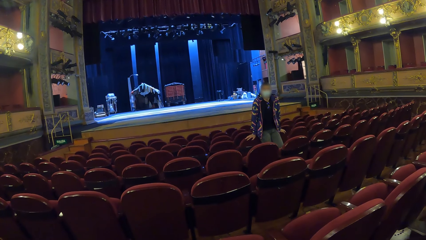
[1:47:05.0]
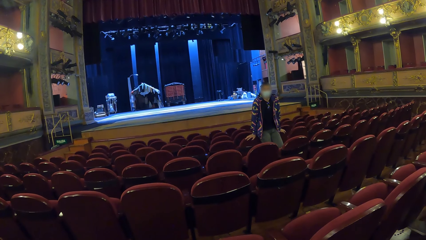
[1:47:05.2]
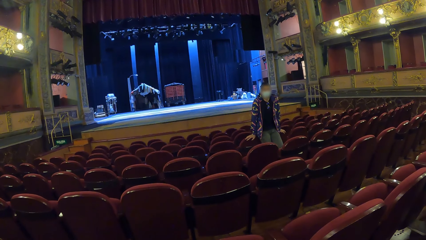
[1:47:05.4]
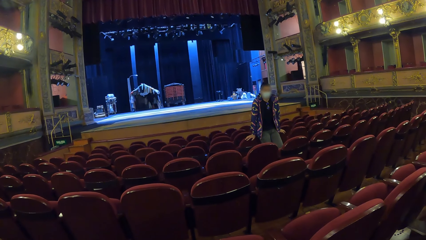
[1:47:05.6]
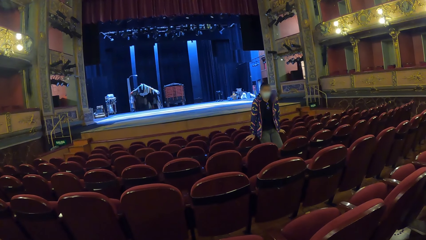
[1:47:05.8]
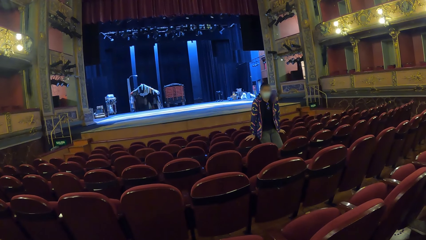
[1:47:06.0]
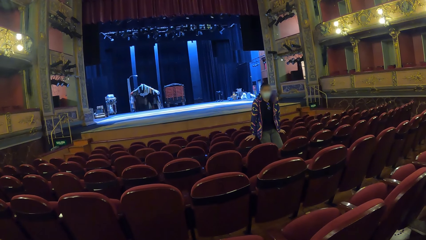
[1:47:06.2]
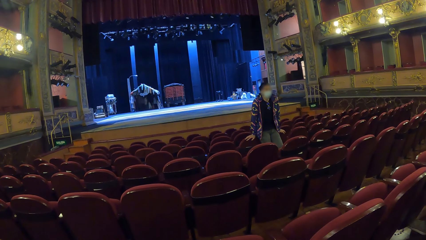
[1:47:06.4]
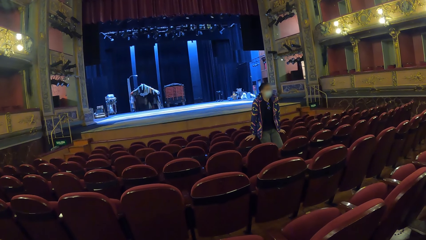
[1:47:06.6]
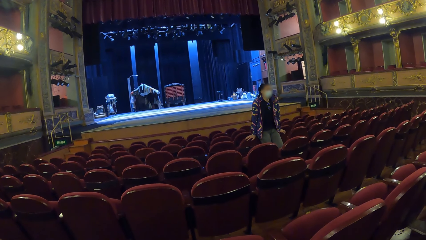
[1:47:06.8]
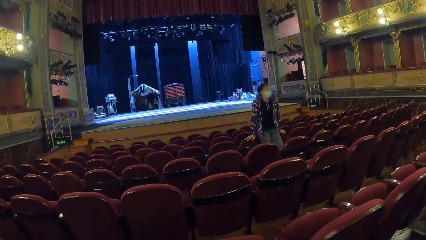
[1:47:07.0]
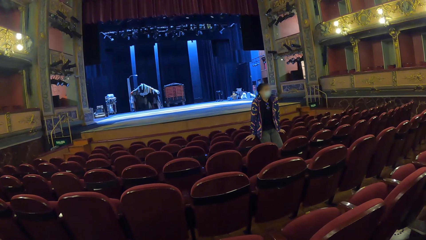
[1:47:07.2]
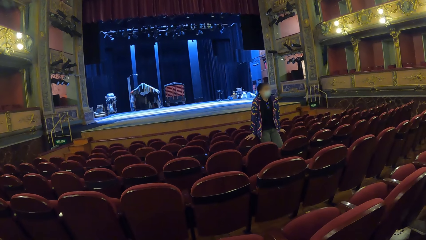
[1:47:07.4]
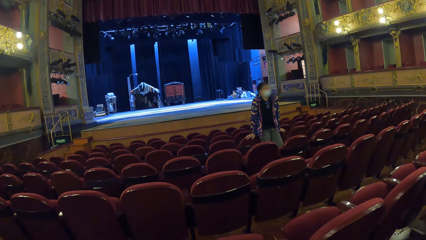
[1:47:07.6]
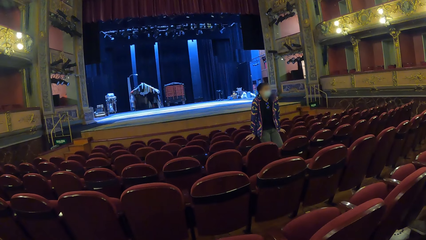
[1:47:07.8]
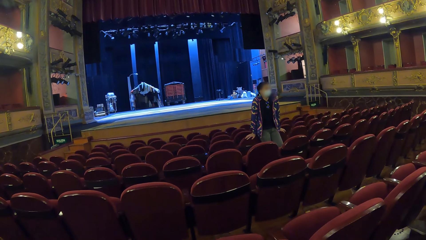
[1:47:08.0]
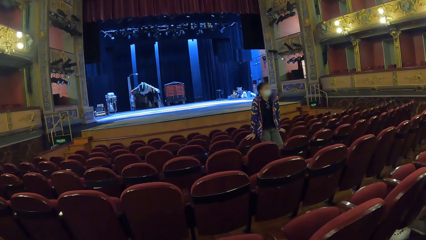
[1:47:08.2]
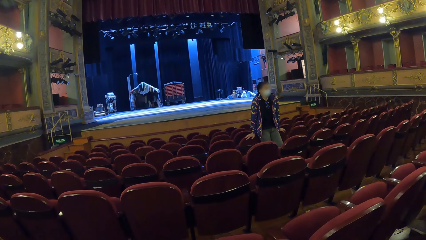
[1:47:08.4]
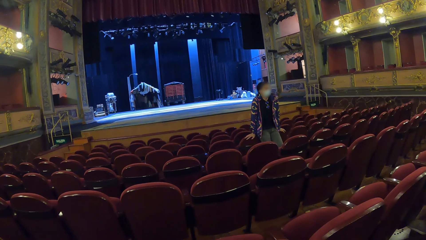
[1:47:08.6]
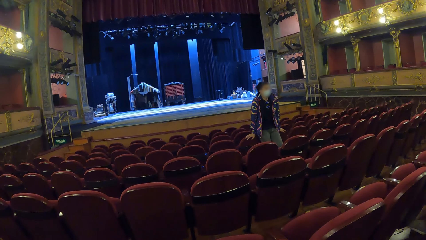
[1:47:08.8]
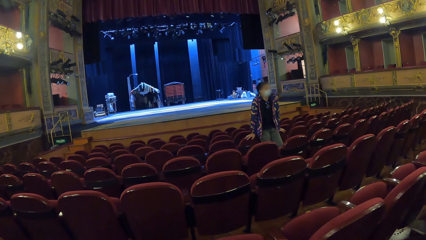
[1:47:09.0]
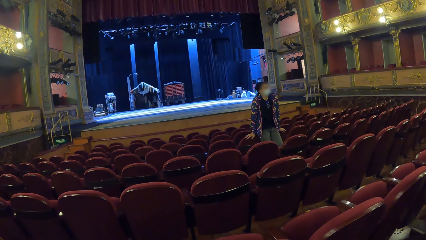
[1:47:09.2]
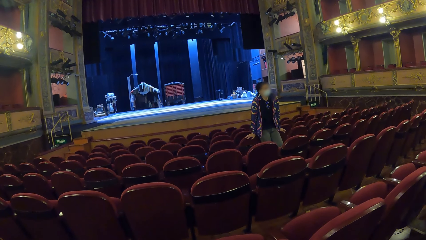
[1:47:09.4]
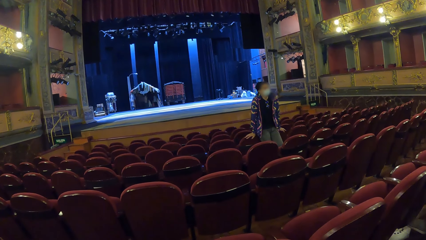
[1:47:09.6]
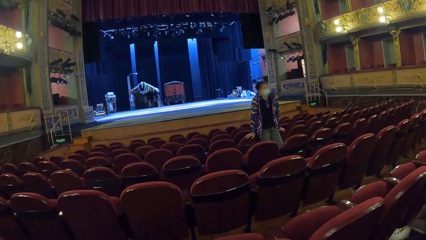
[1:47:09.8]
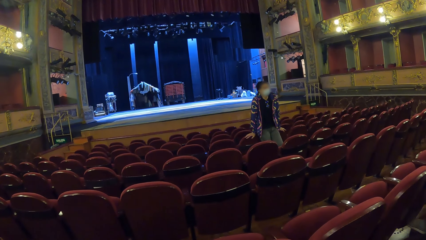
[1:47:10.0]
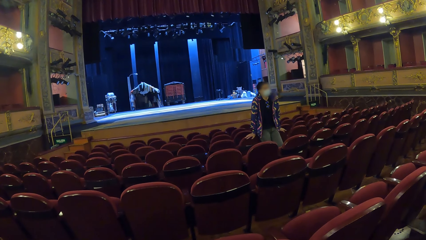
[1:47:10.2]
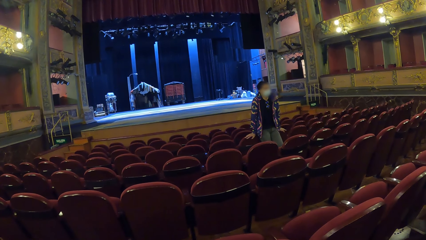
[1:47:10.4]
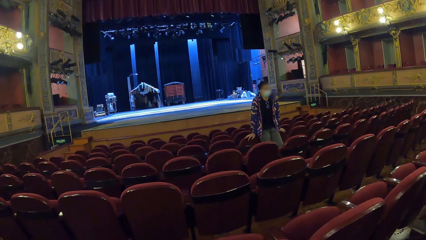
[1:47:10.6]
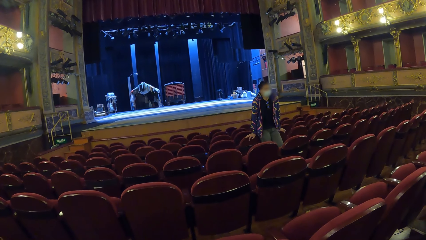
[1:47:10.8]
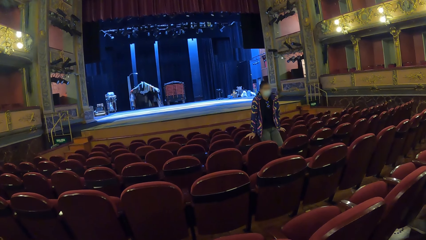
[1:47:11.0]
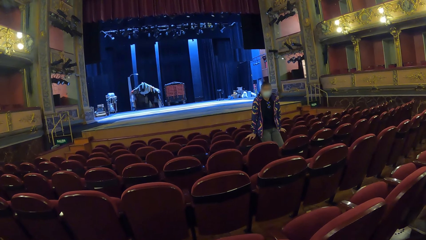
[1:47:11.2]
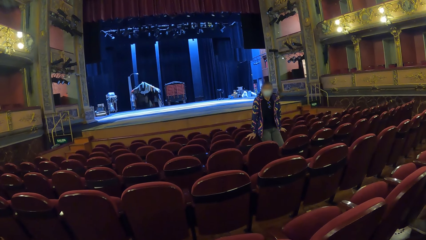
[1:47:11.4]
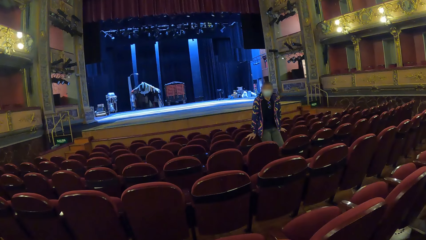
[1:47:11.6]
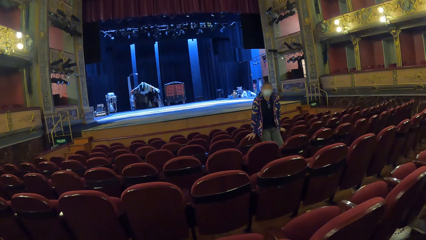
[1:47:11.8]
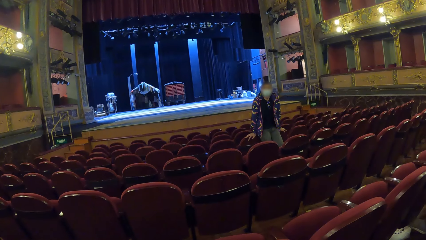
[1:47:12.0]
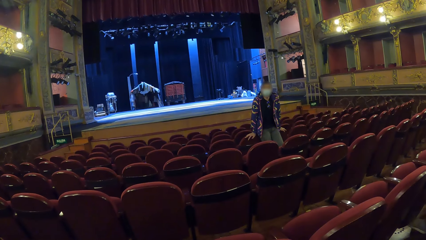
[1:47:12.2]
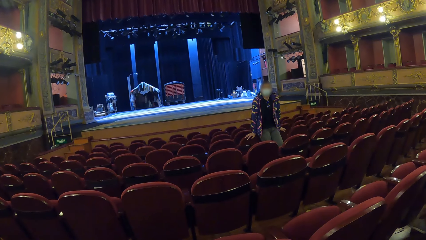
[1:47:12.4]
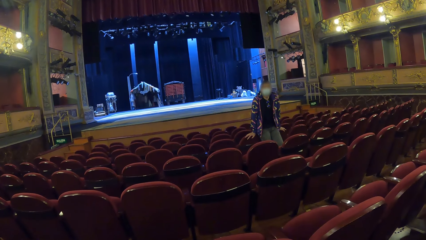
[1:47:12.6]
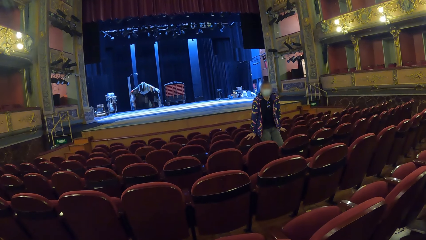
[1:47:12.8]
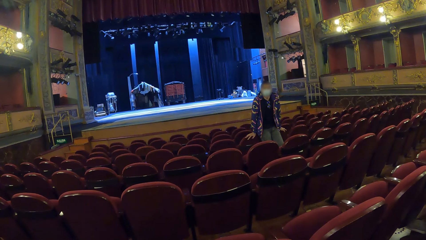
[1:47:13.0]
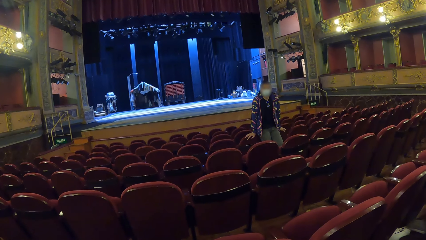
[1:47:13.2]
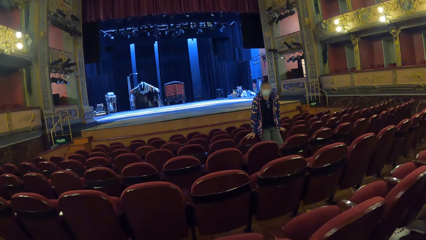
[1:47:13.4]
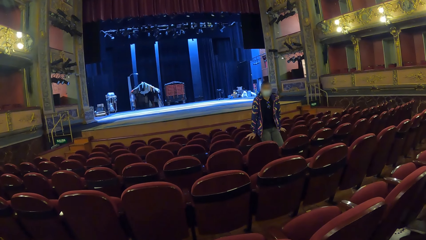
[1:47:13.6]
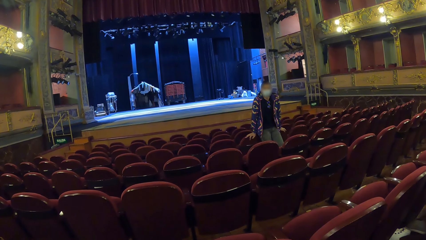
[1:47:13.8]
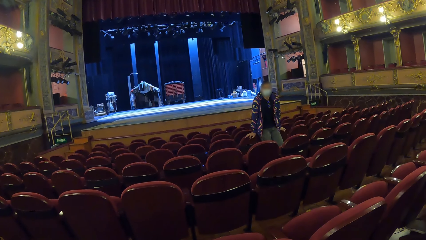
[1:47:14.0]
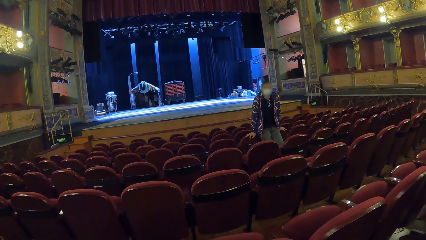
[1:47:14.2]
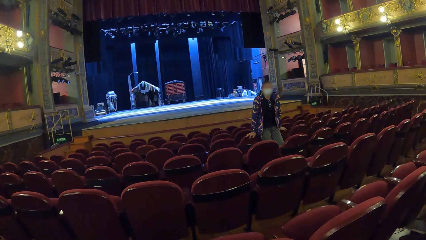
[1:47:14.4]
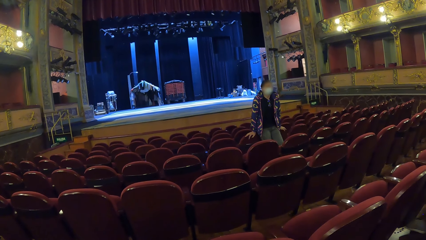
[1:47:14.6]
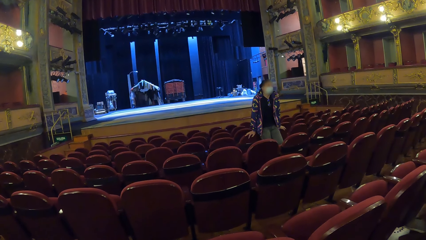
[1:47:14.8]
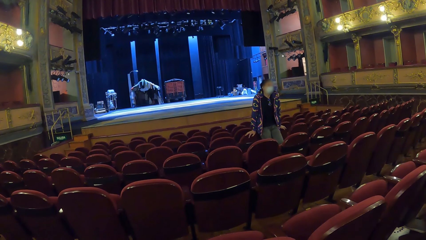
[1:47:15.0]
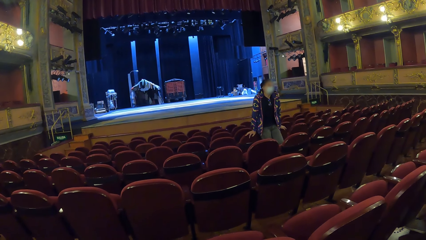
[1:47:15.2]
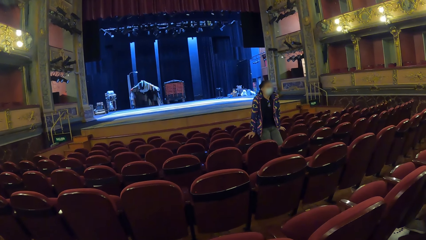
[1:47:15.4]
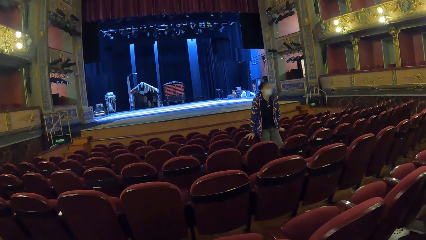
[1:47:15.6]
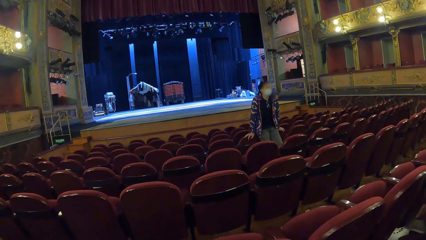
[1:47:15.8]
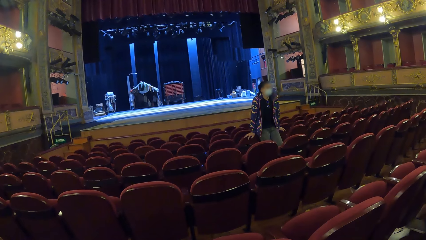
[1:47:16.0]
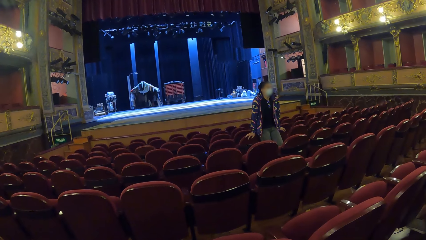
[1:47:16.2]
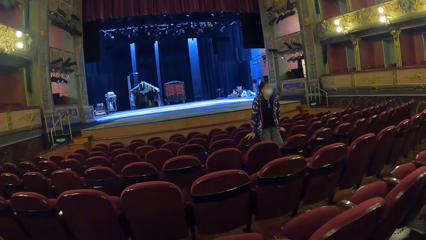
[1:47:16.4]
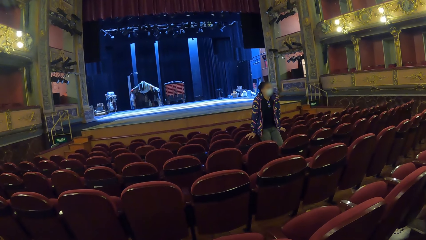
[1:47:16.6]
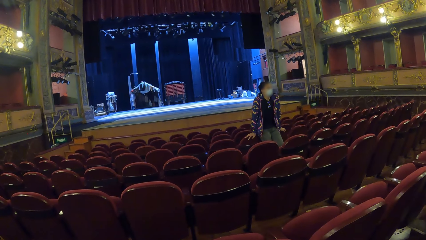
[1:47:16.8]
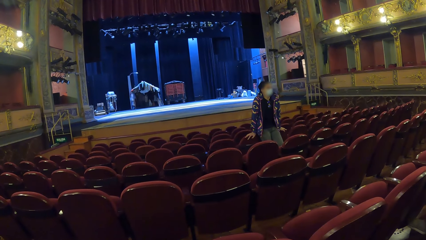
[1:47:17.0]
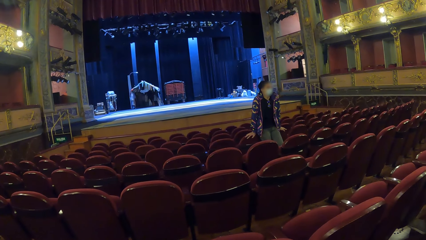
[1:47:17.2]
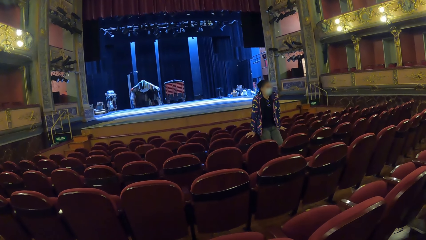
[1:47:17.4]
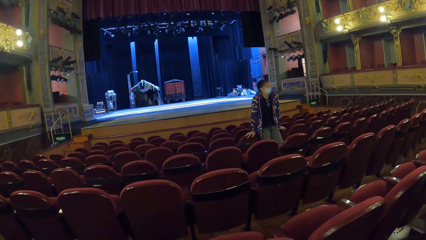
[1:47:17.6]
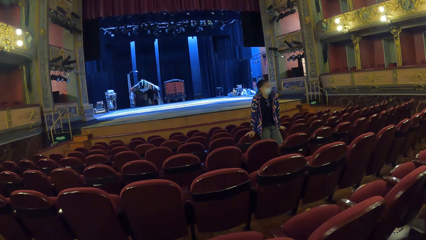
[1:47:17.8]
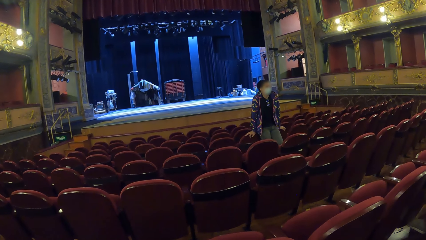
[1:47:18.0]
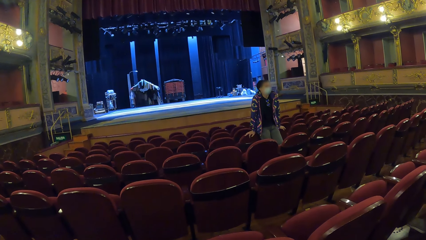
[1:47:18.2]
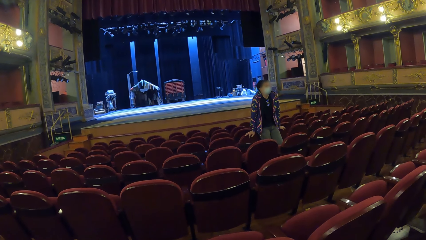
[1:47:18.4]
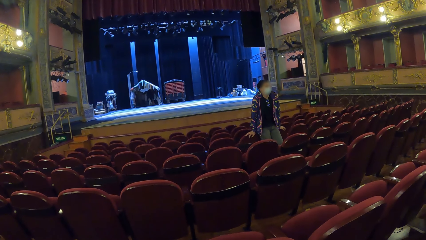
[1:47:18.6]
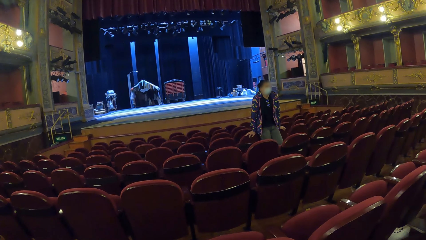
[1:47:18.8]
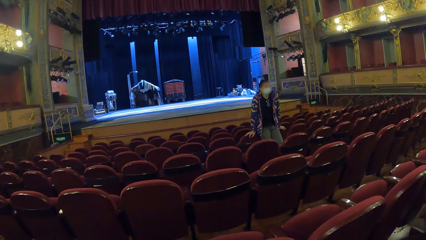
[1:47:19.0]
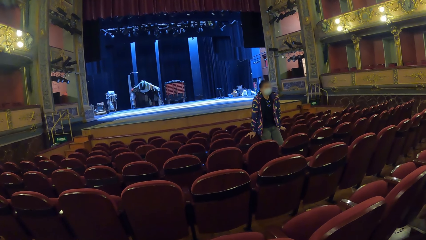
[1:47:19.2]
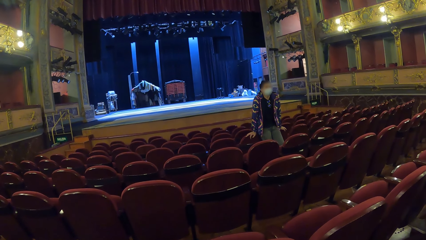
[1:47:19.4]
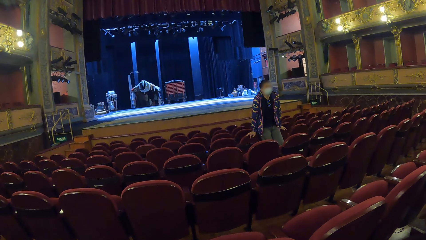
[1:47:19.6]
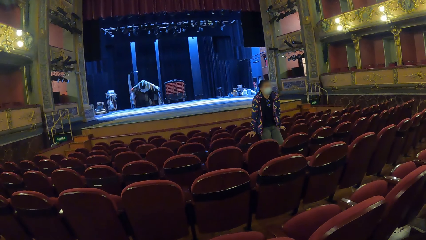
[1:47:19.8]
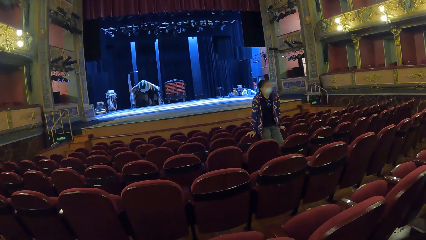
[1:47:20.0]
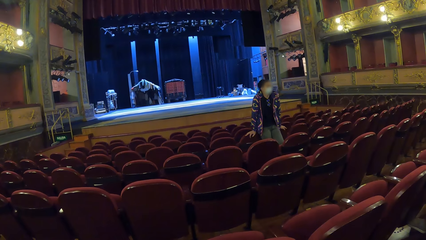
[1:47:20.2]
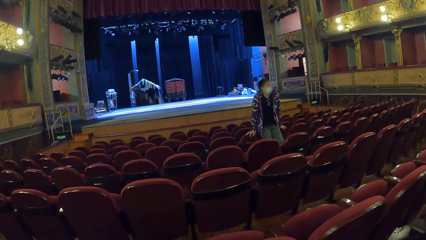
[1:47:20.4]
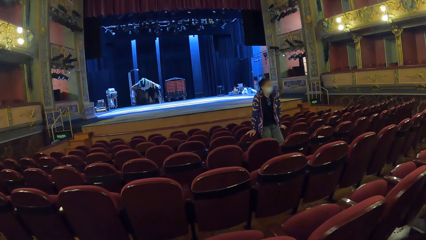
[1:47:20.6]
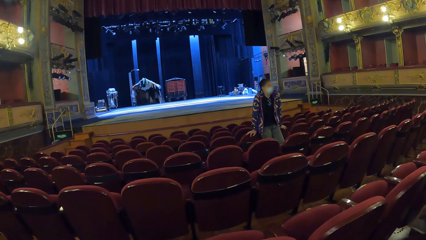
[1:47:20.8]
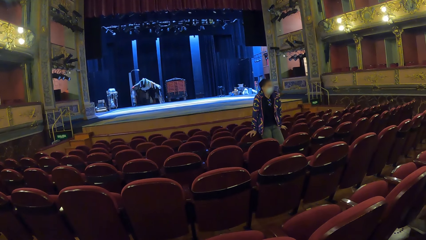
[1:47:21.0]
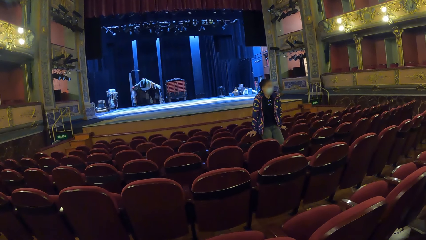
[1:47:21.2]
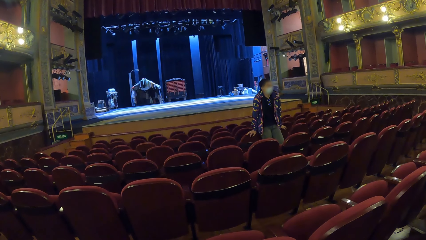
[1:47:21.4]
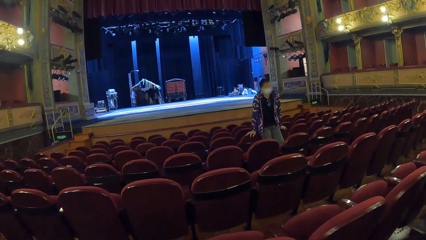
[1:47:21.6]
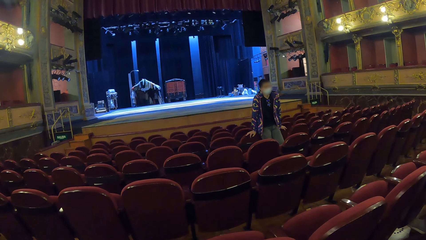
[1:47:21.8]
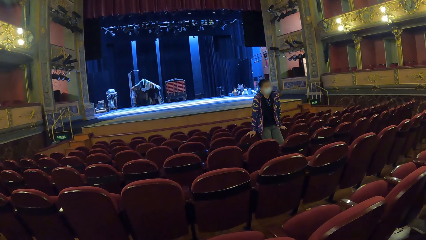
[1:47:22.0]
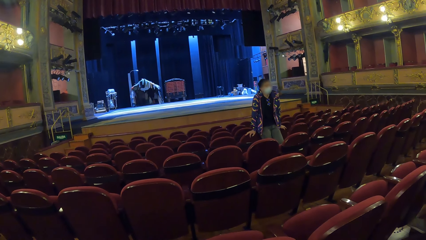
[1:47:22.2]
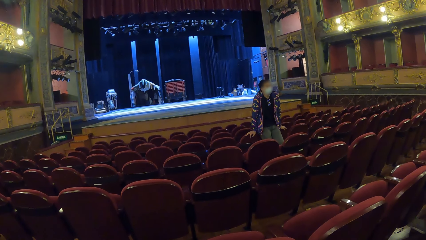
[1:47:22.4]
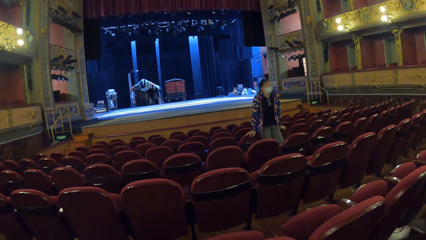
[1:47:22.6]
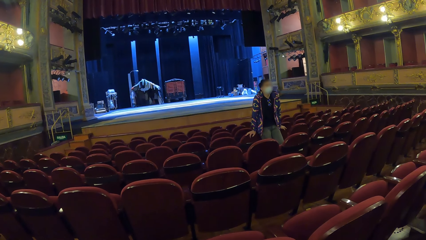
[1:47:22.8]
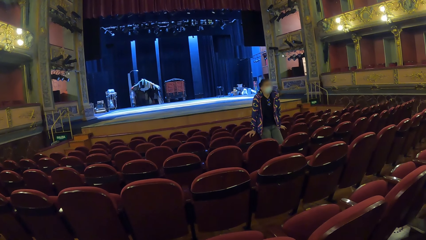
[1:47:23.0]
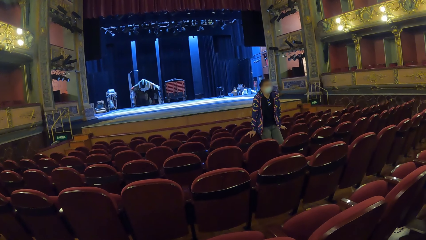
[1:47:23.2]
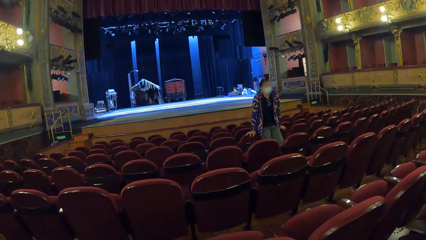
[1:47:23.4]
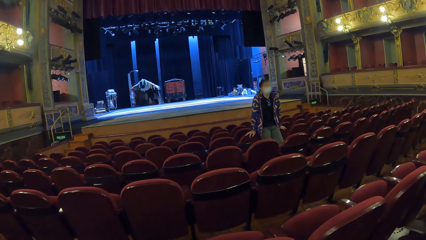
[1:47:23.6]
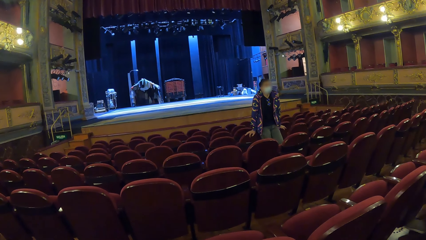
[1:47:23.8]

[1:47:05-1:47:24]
A person talks with the camera wearer. The camera wearer looks around.
